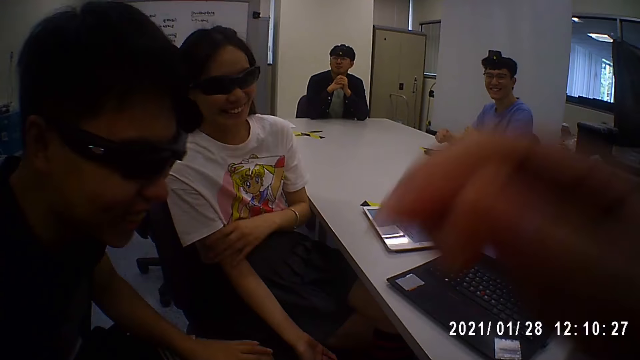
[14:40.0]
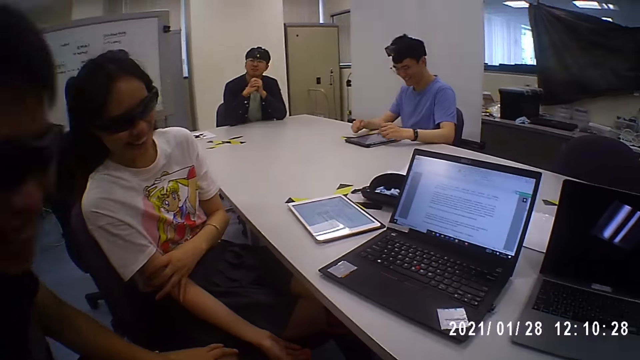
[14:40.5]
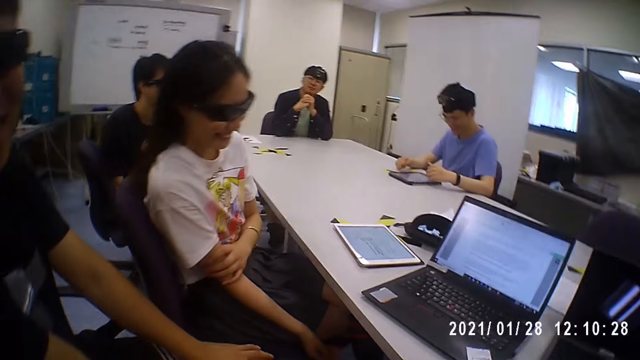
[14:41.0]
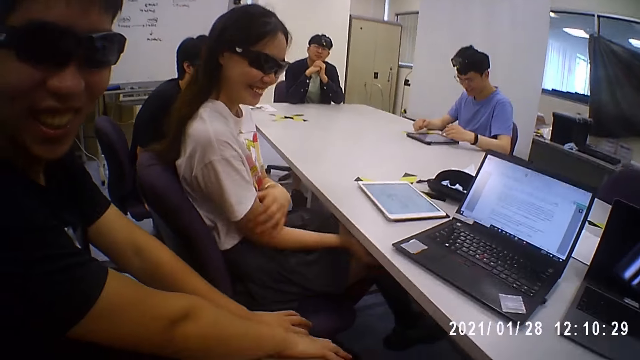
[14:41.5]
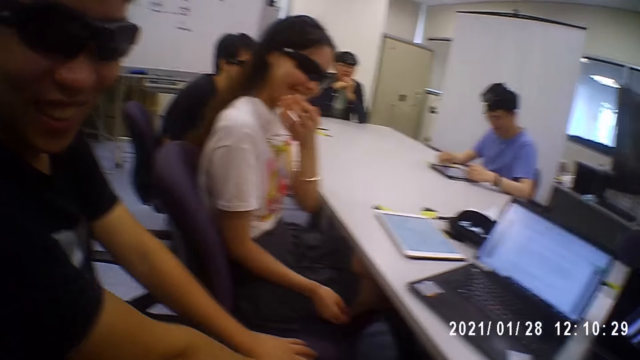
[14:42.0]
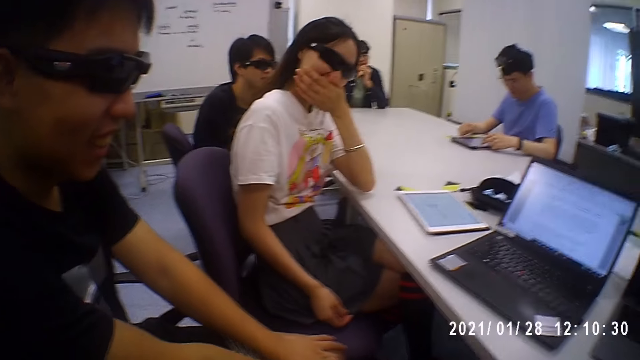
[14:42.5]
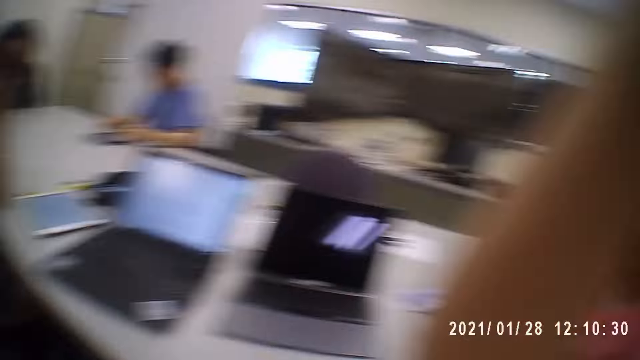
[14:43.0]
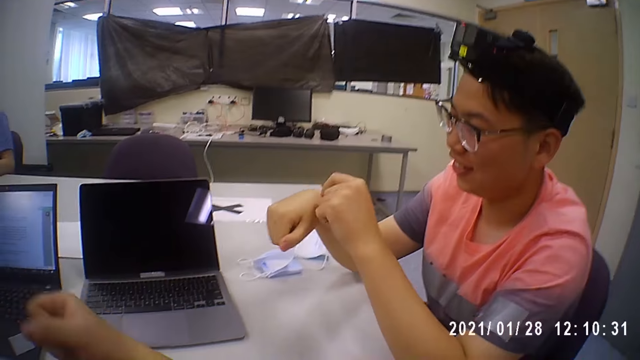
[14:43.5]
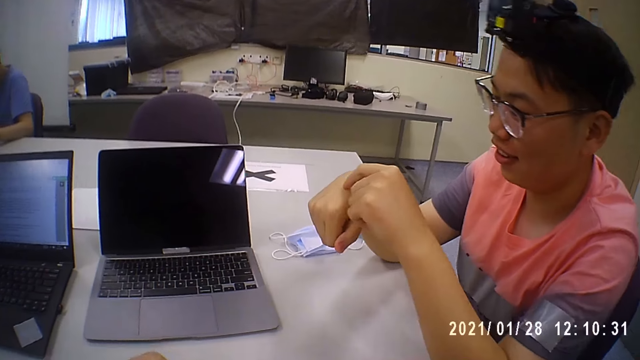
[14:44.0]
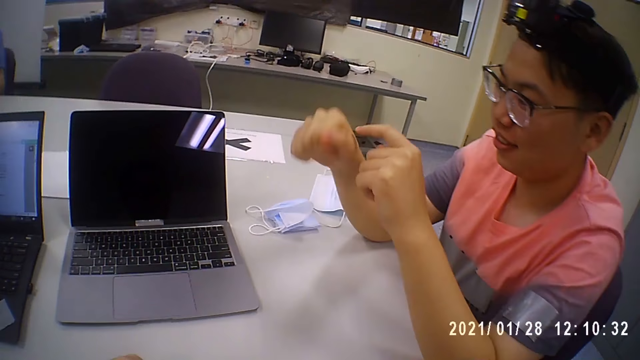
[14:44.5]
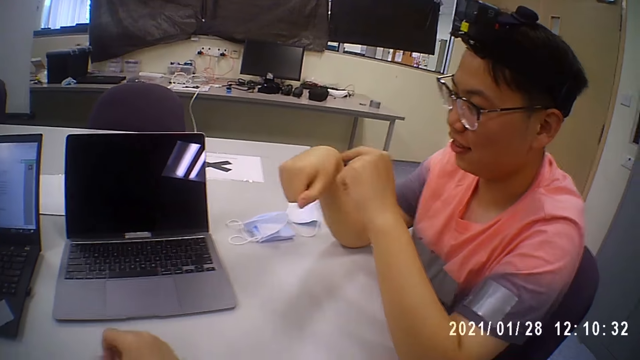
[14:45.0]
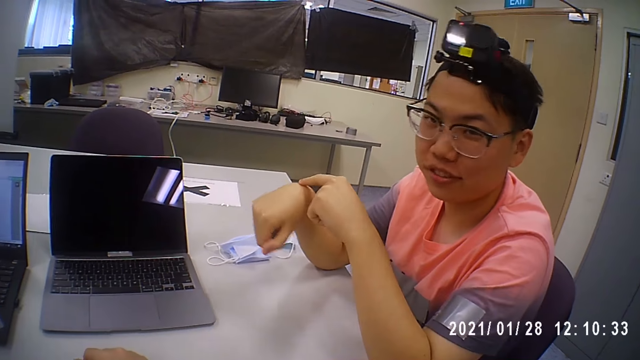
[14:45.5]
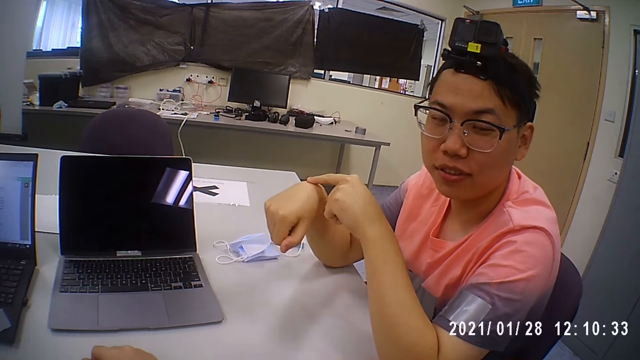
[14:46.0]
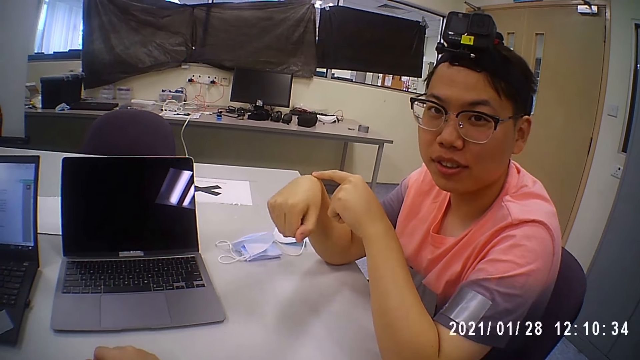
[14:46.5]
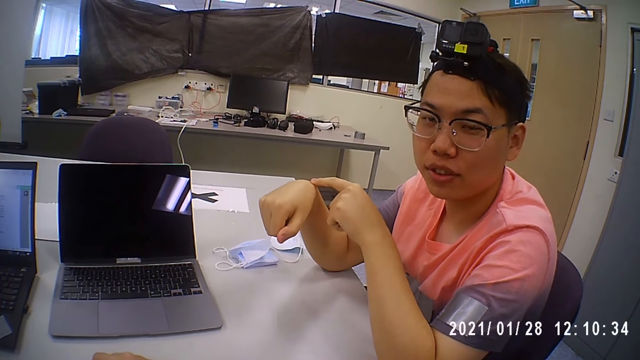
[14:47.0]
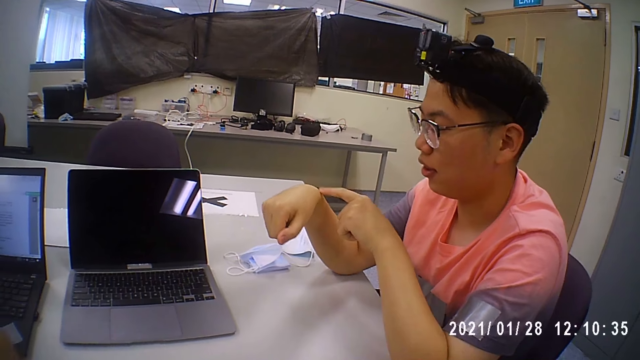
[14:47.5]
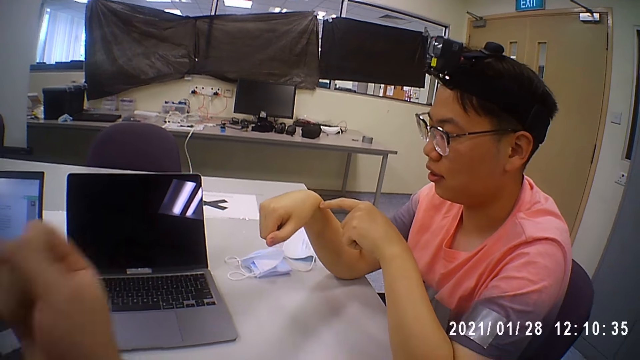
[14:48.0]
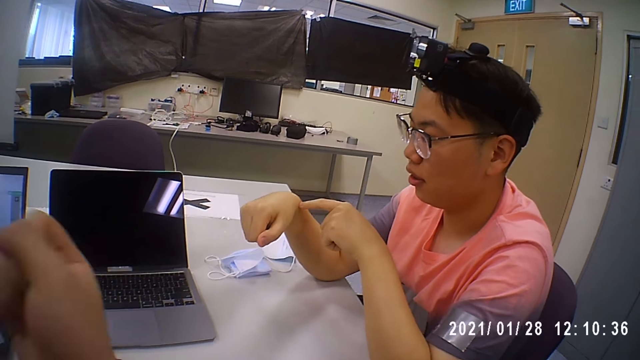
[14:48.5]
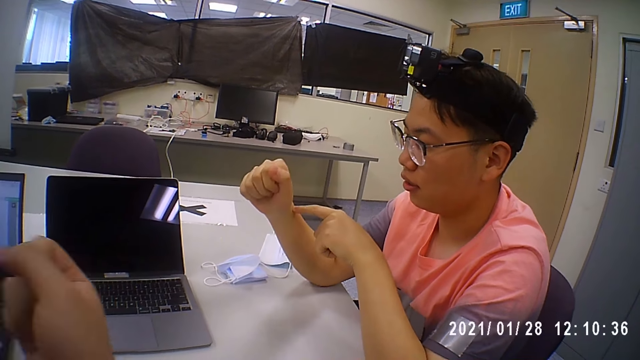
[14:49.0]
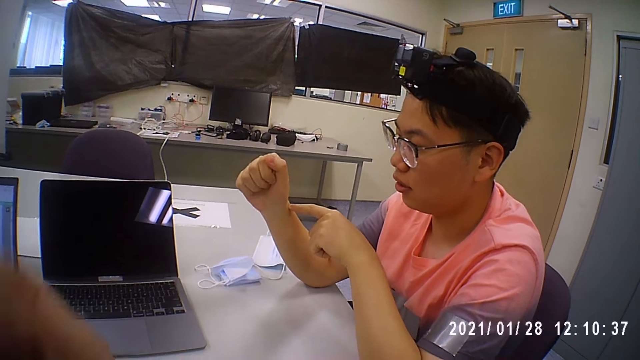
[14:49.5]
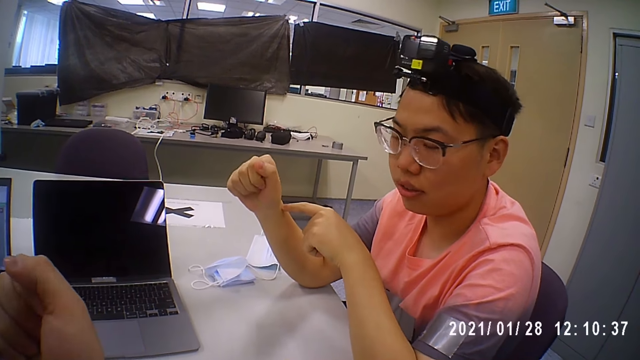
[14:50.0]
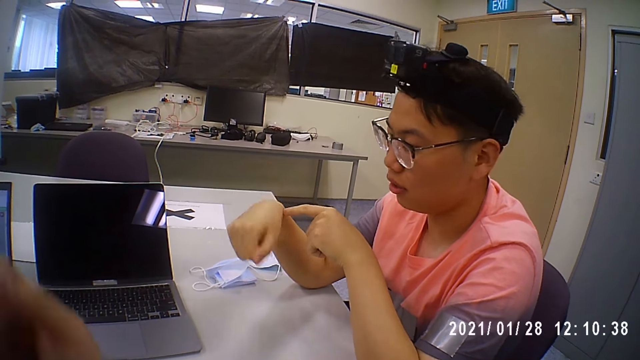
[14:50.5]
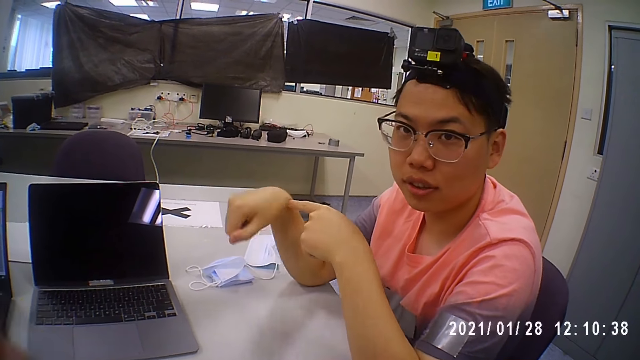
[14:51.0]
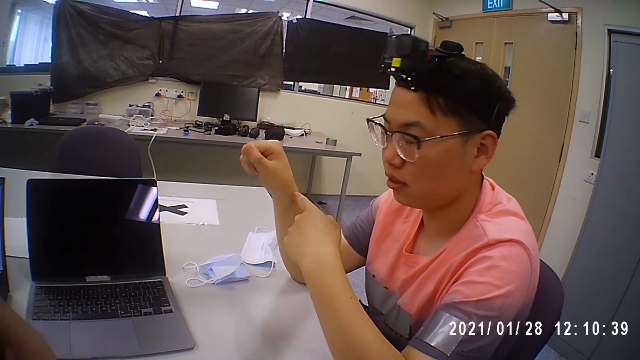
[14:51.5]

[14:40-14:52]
The camera wearer interacts with the person. A man operates the tablet on the table with both hands. Another man interacts with the camera wearer. The other man touches his right hand with his left hand. The camera wearer looks at the other man. He touches his right hand with his left hand. He shakes his hand.

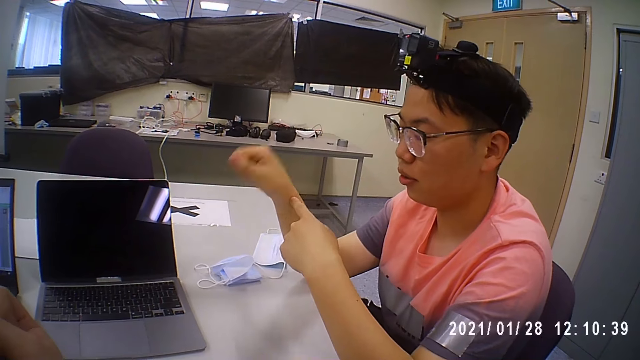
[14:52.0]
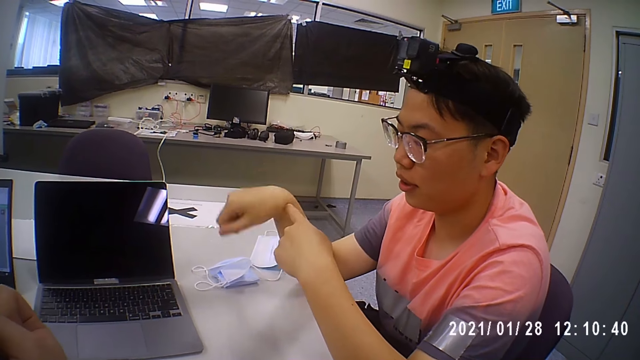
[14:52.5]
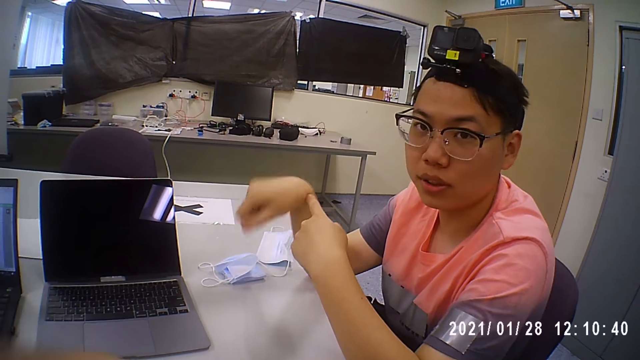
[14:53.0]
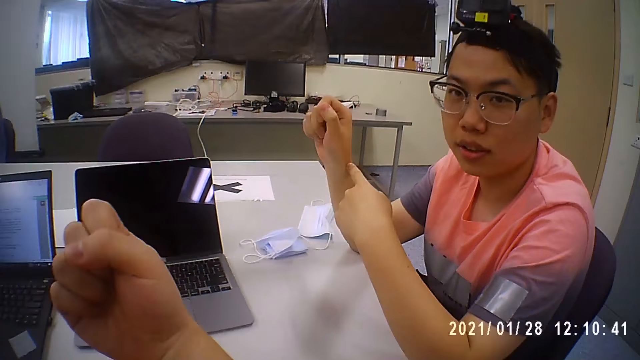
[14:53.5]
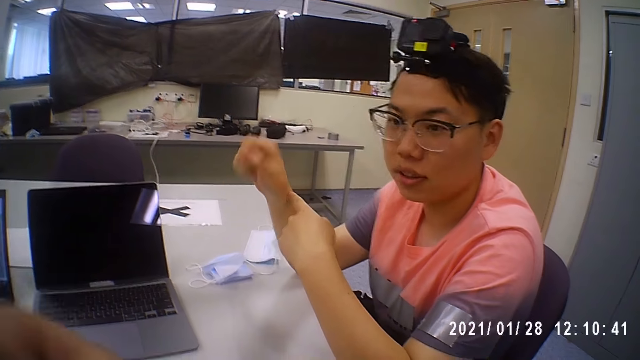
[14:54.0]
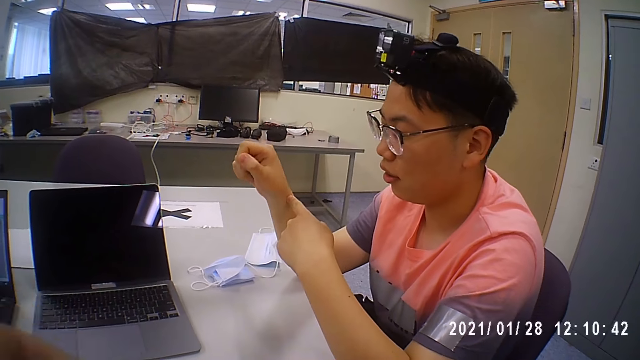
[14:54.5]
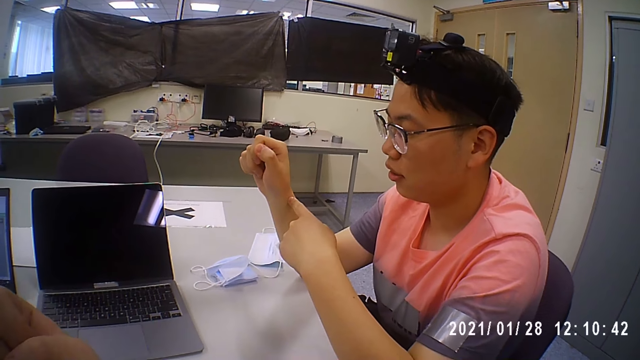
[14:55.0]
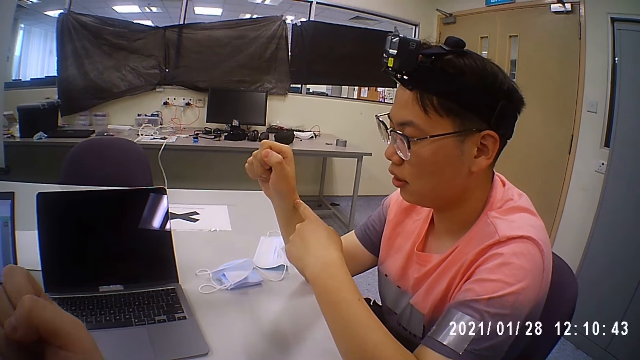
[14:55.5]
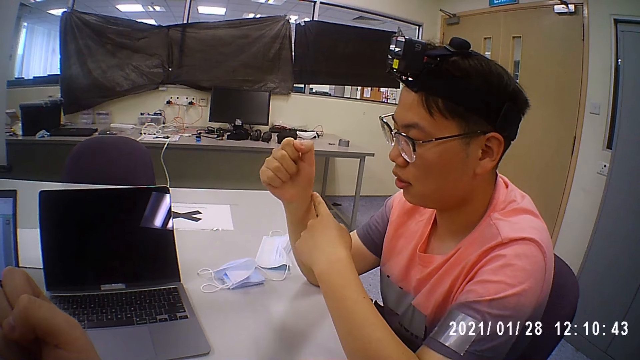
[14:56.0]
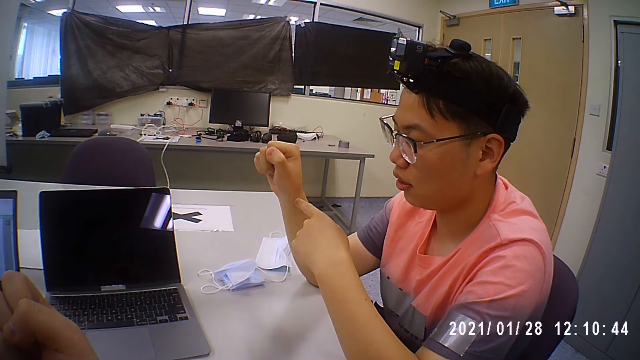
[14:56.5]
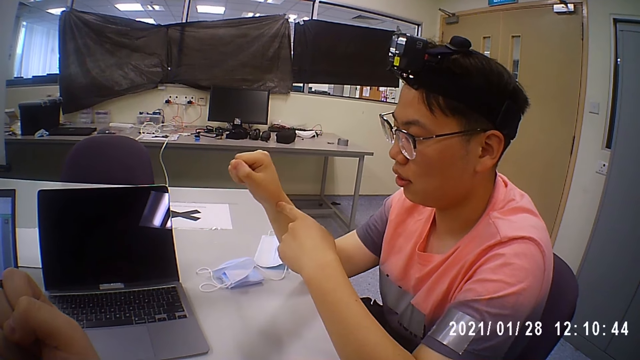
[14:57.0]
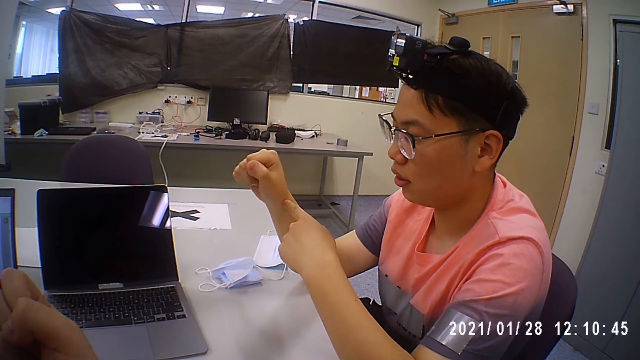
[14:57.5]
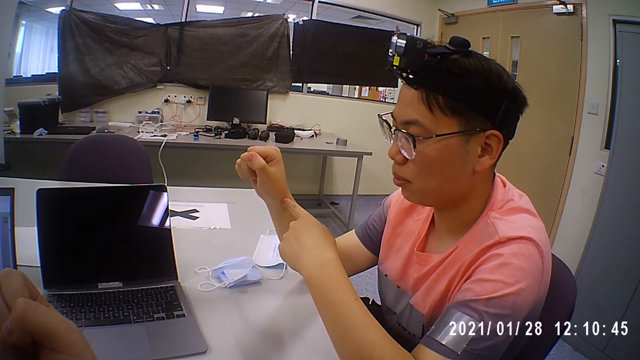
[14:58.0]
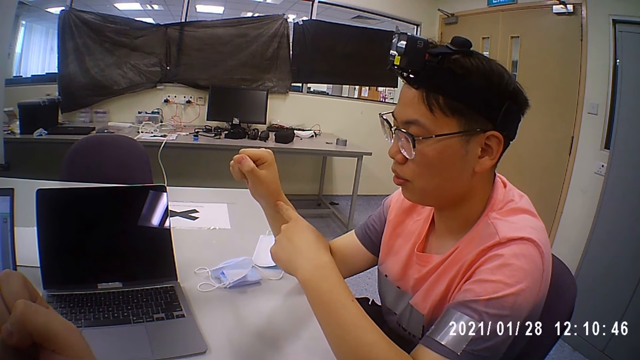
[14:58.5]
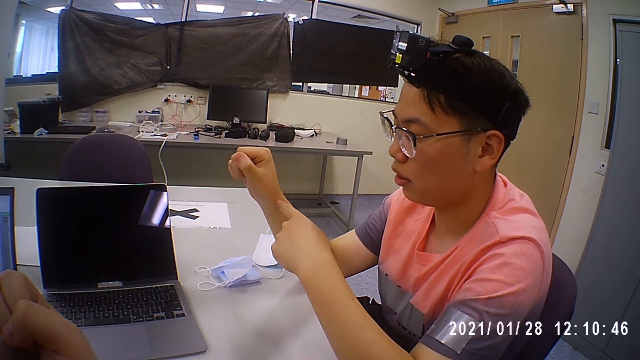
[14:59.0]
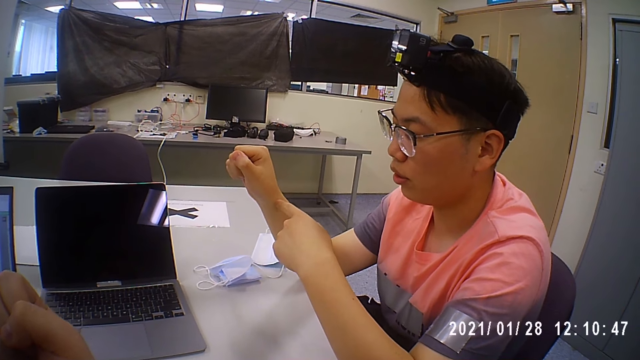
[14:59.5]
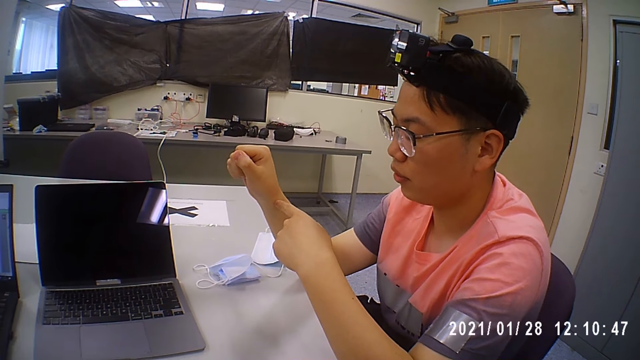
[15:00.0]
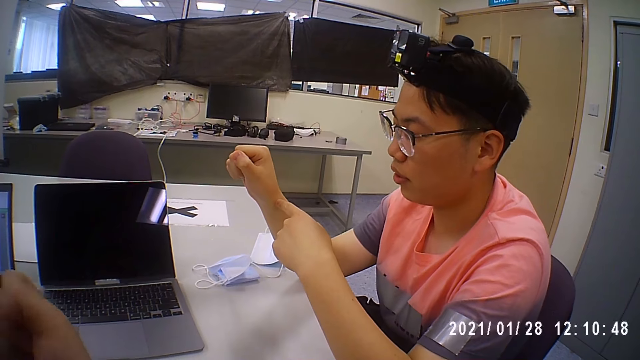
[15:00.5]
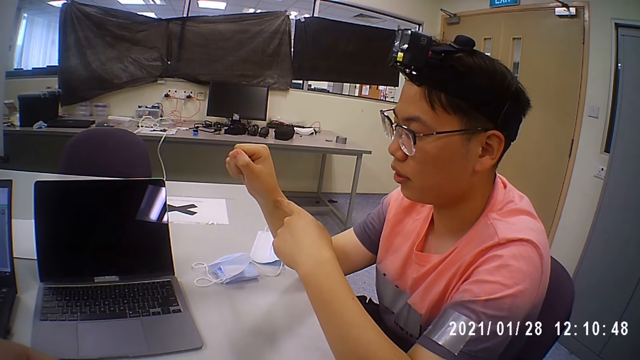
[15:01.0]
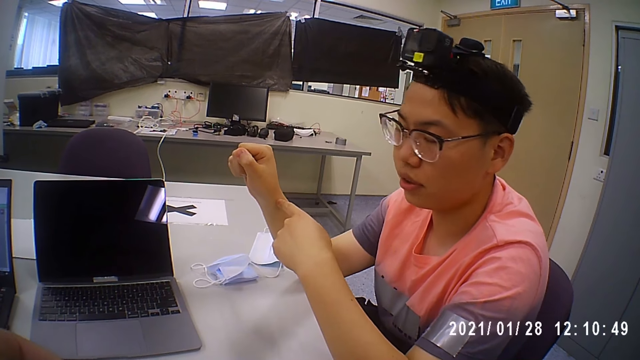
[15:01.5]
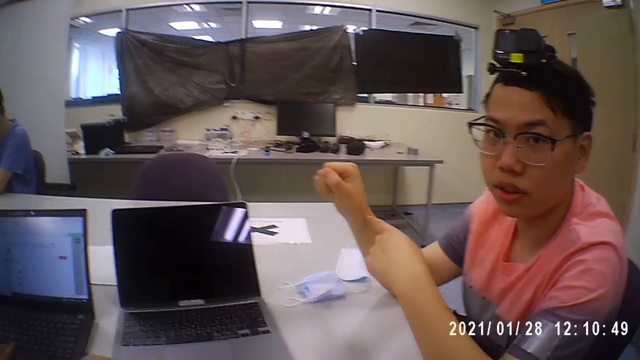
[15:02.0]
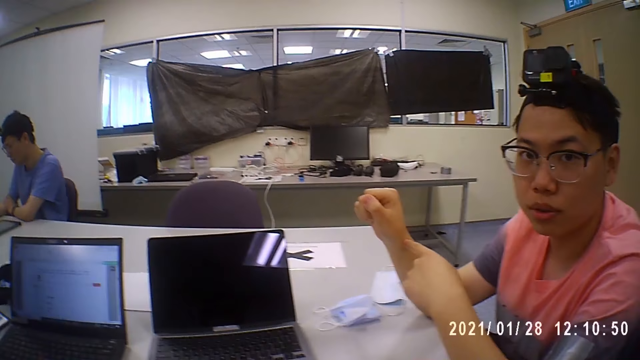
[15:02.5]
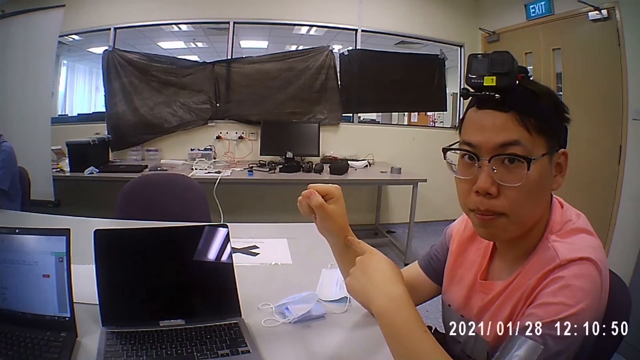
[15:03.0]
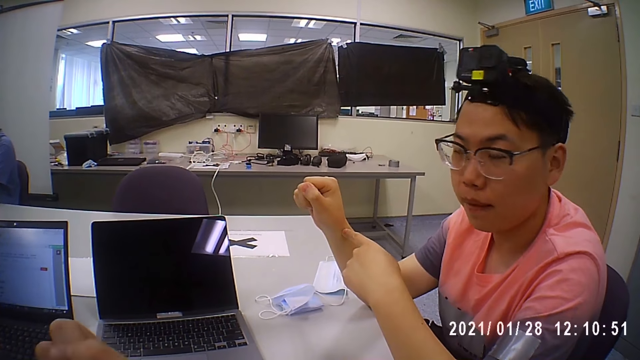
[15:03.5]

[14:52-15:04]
The camera wearer interacts with a person.
